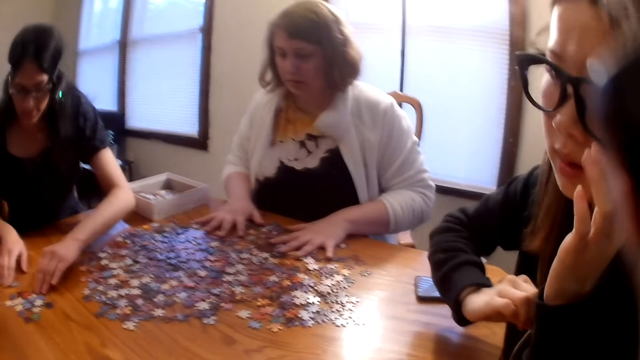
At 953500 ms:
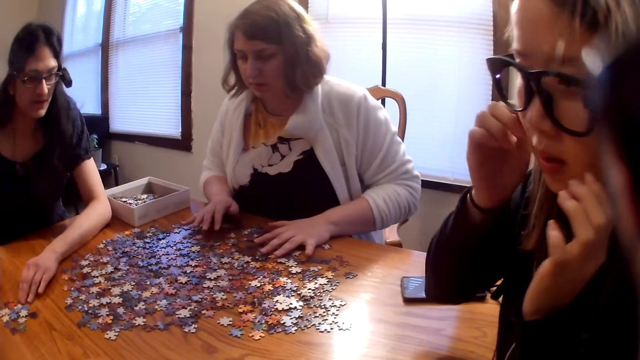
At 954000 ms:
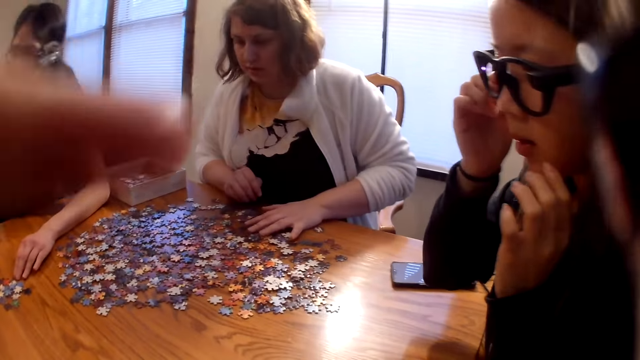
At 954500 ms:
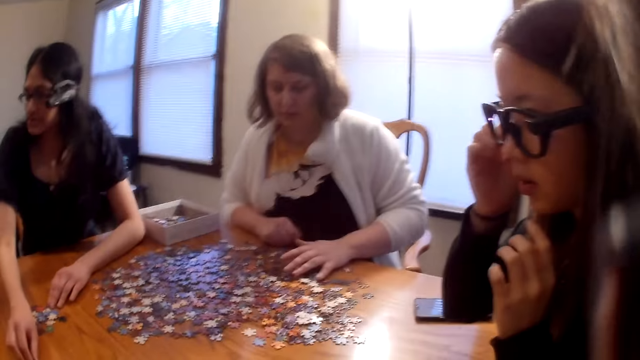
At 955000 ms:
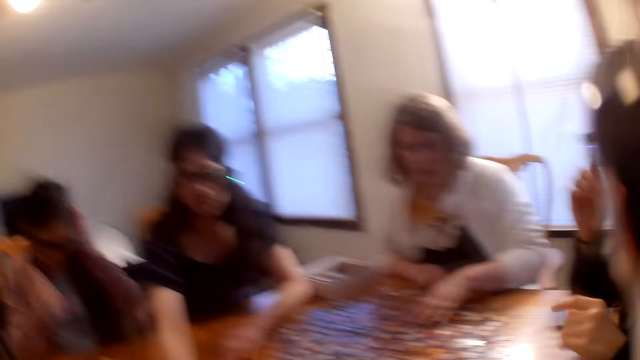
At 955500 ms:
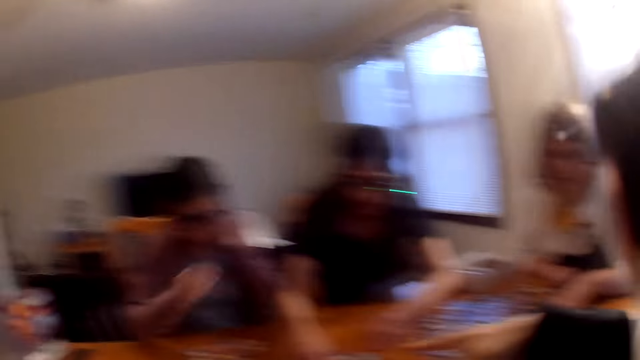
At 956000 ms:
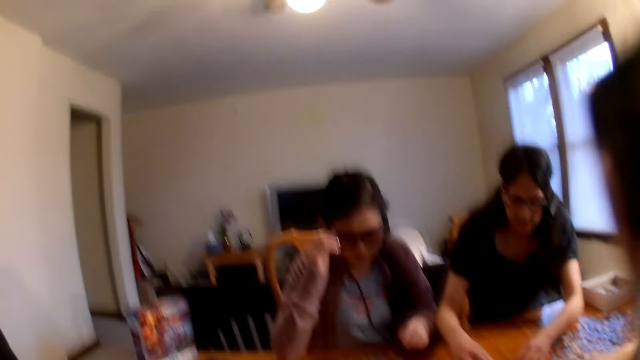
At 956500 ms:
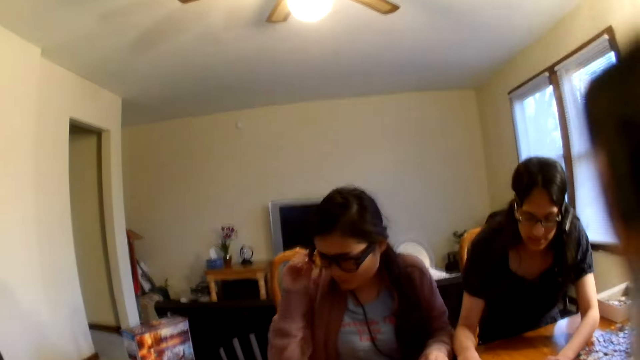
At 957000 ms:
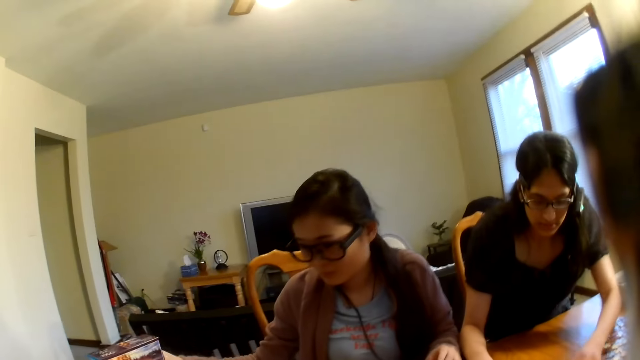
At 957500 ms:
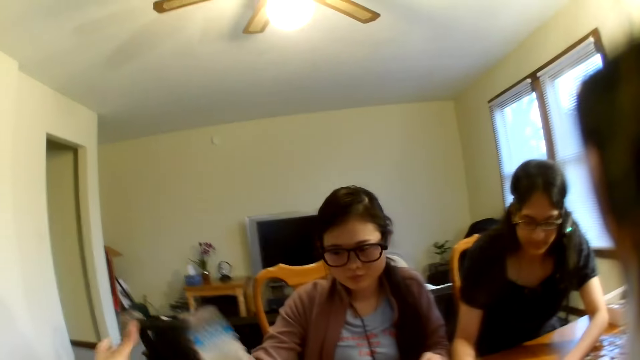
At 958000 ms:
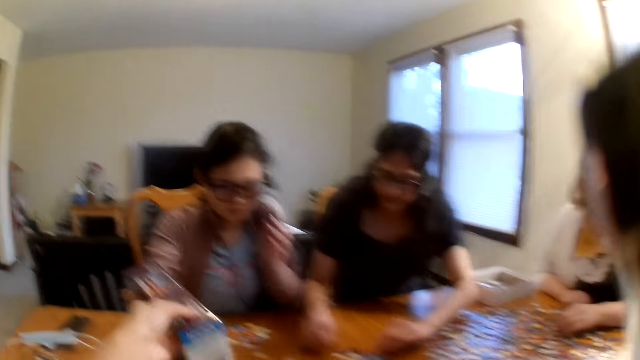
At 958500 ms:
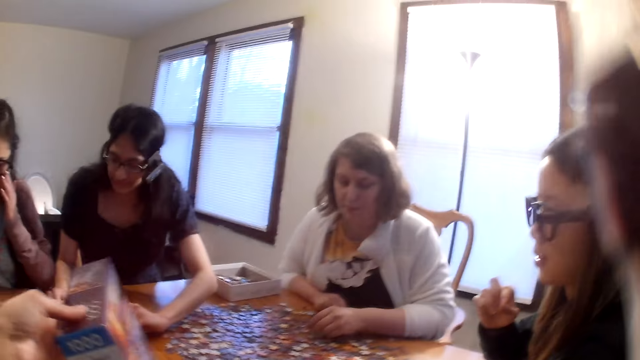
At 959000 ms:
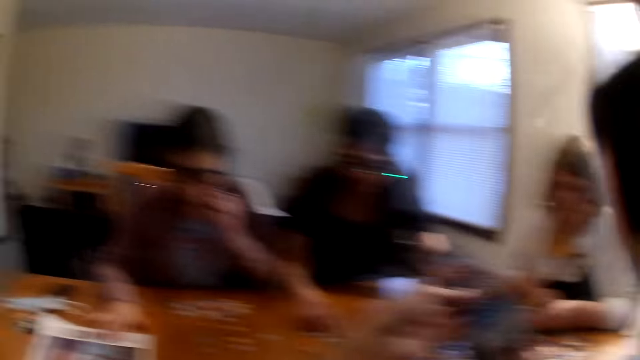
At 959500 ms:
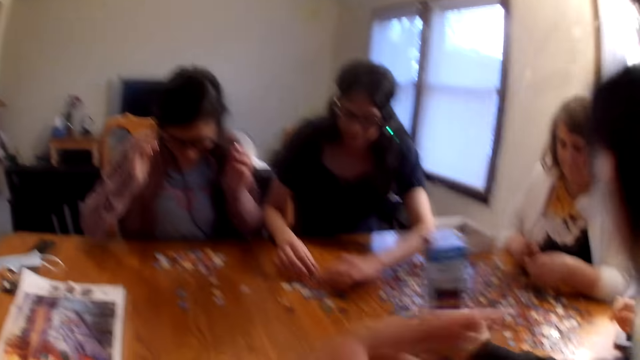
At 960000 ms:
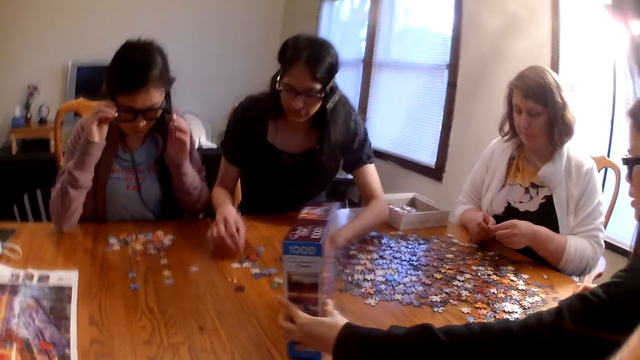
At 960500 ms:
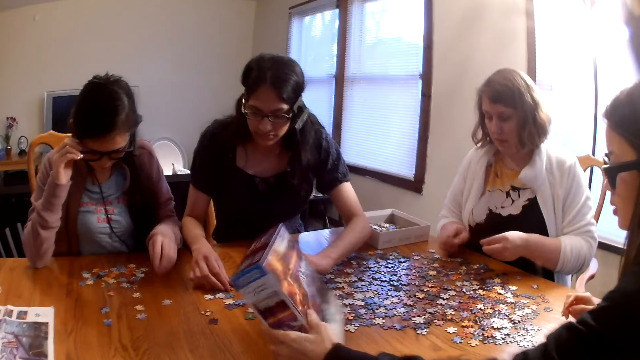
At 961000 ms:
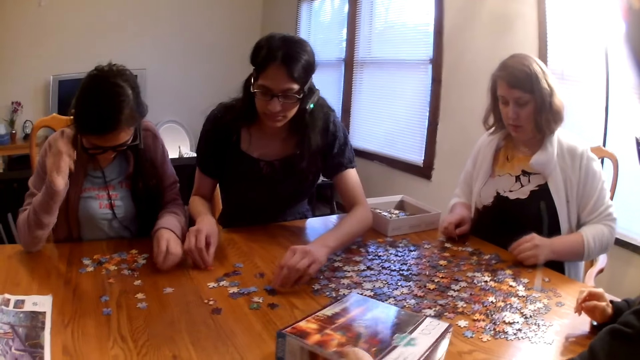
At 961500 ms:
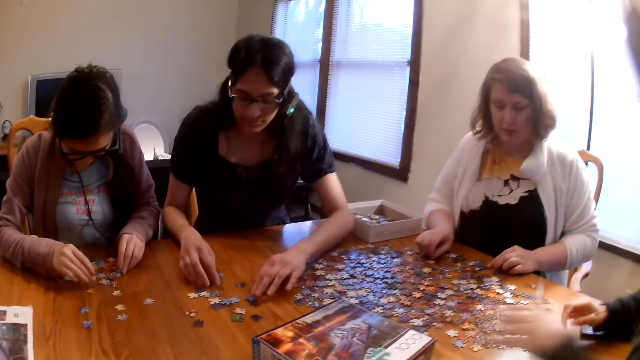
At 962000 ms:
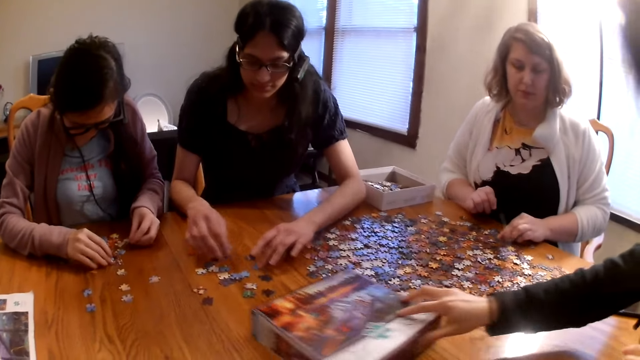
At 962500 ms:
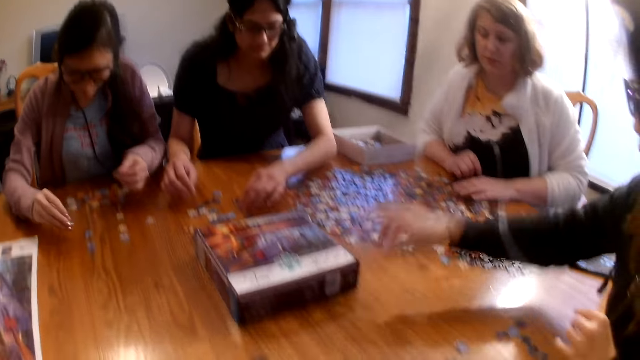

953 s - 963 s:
A woman gives the camera wearer the paper. Another woman places the box on the table.

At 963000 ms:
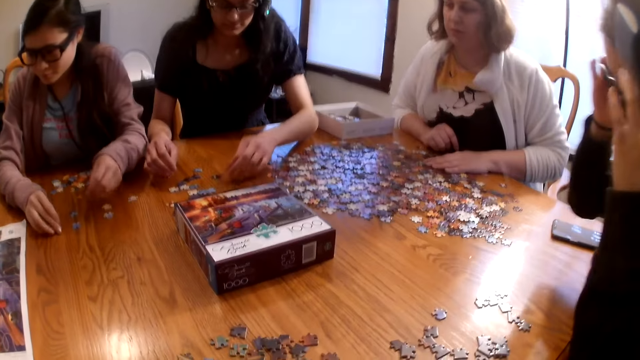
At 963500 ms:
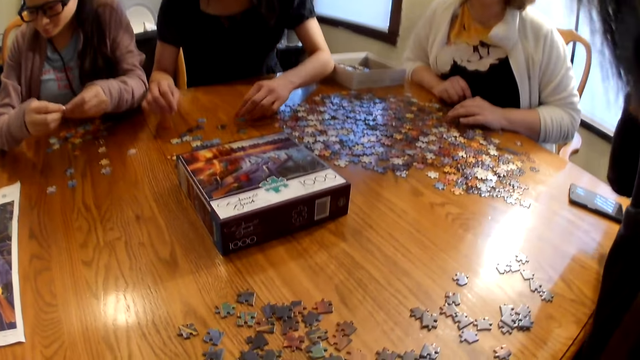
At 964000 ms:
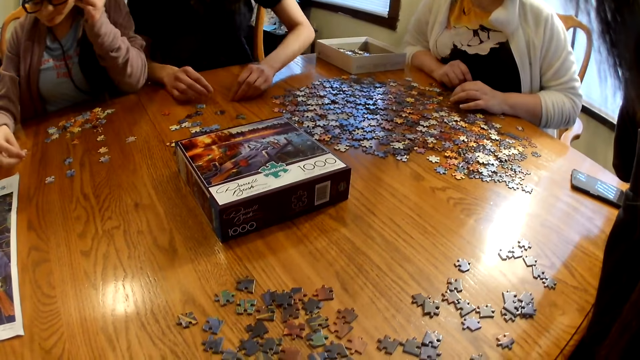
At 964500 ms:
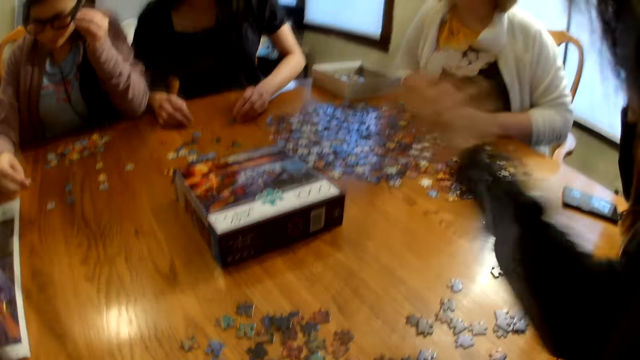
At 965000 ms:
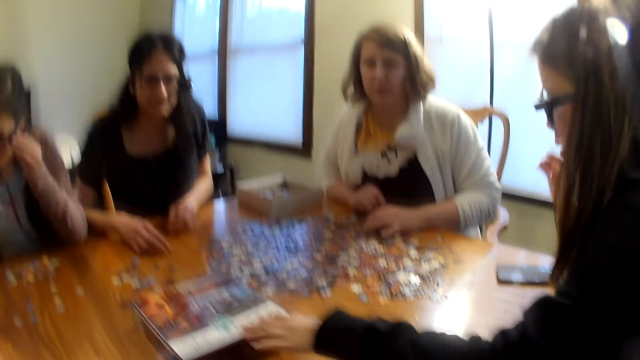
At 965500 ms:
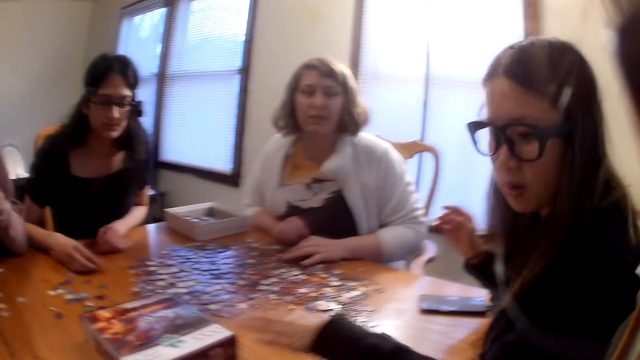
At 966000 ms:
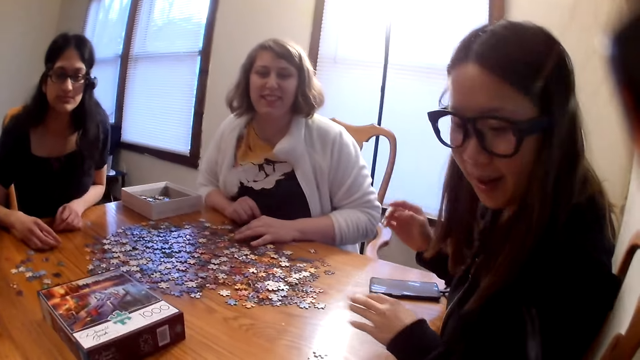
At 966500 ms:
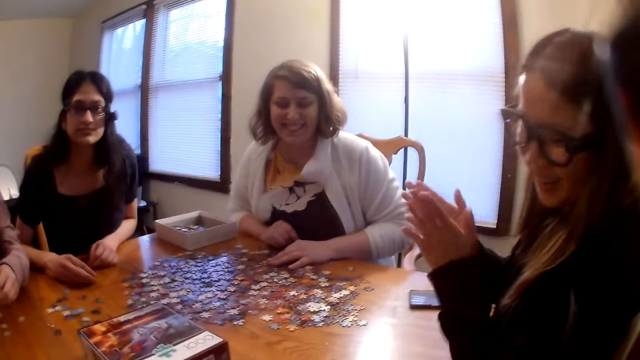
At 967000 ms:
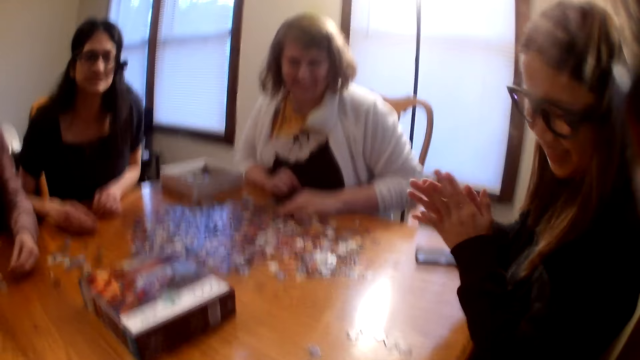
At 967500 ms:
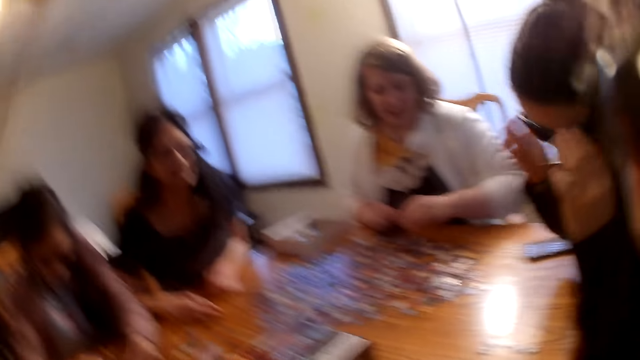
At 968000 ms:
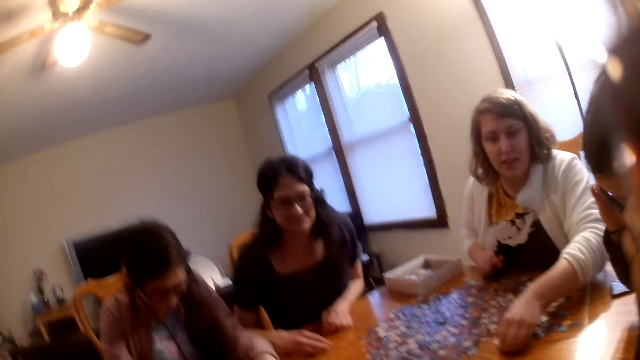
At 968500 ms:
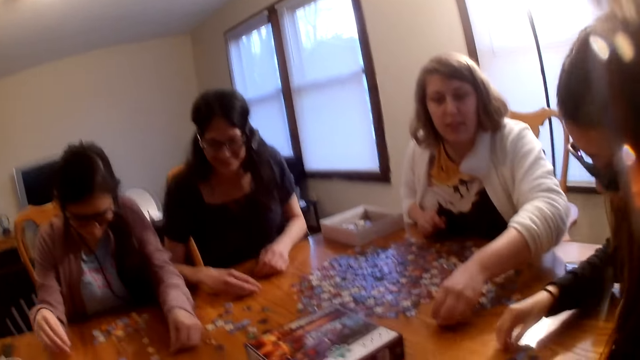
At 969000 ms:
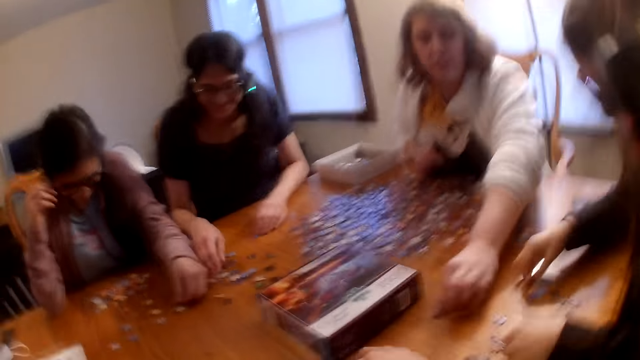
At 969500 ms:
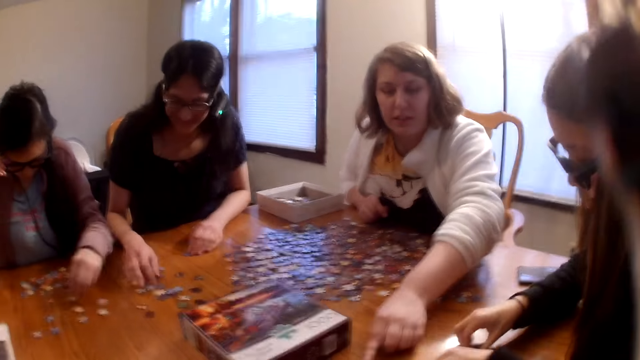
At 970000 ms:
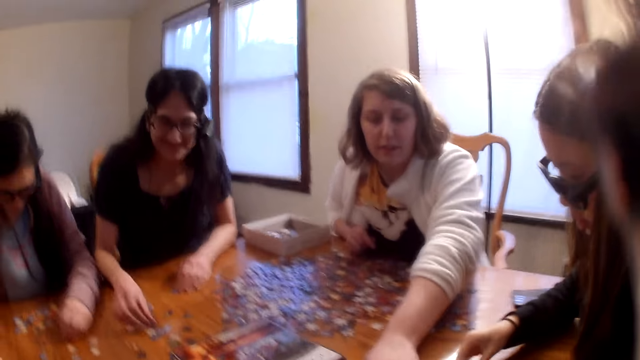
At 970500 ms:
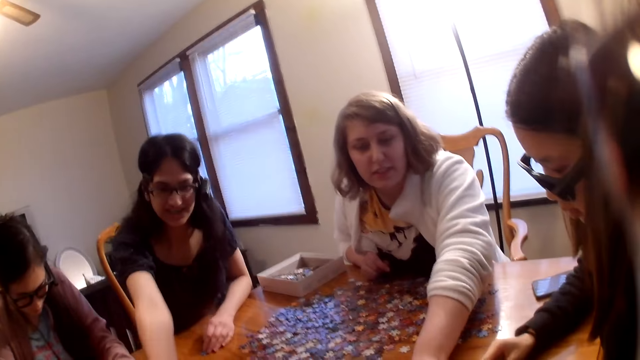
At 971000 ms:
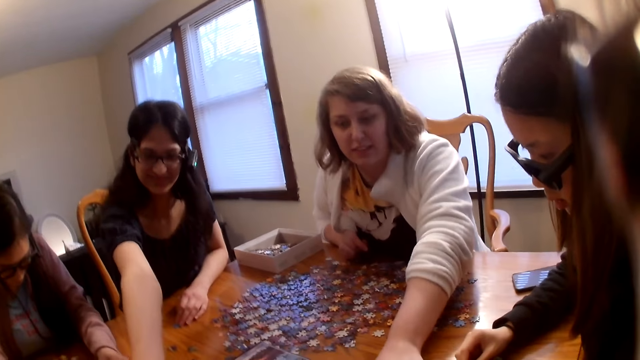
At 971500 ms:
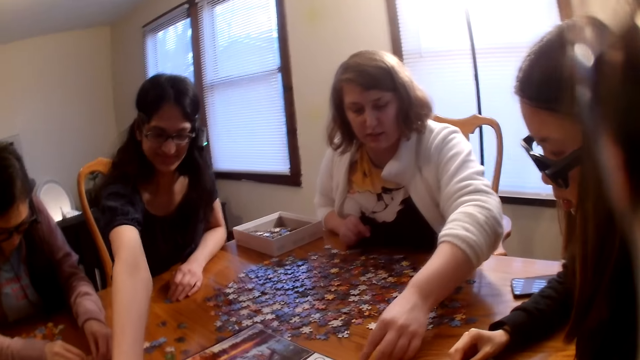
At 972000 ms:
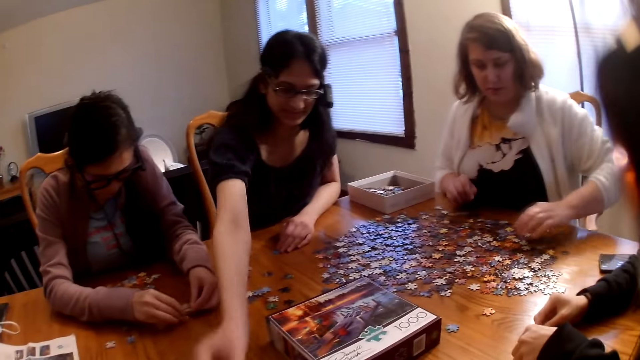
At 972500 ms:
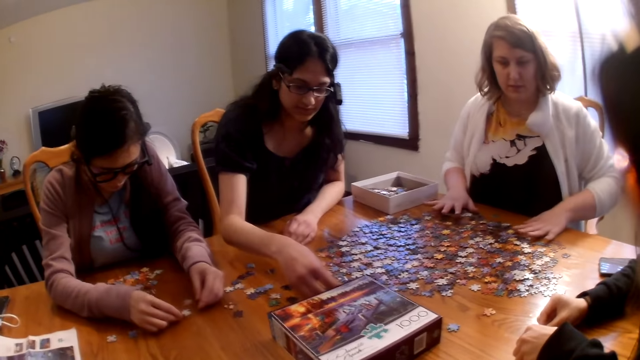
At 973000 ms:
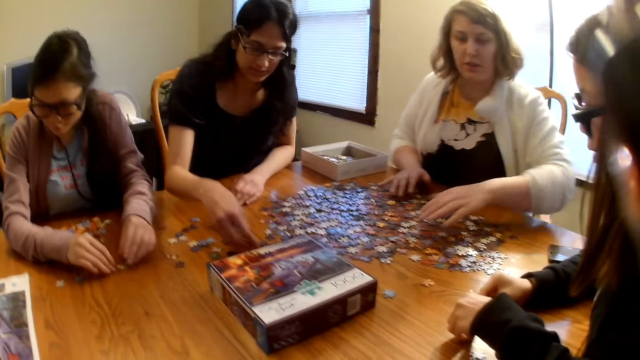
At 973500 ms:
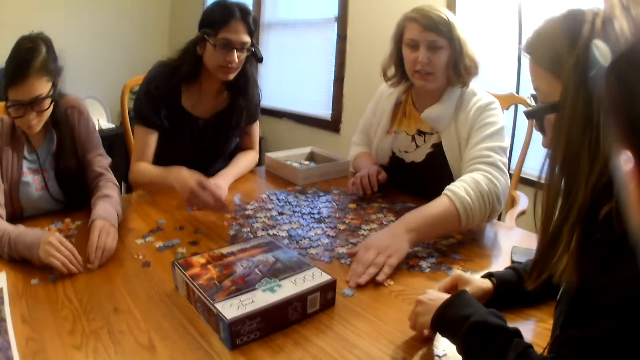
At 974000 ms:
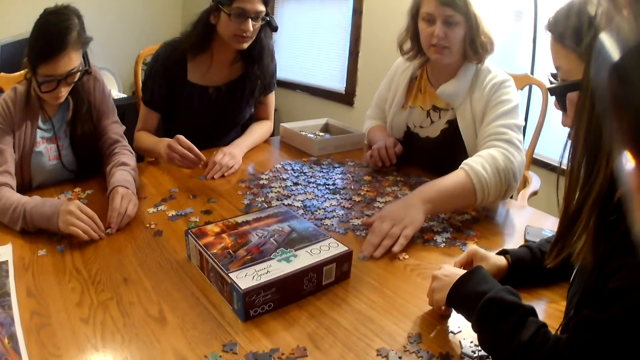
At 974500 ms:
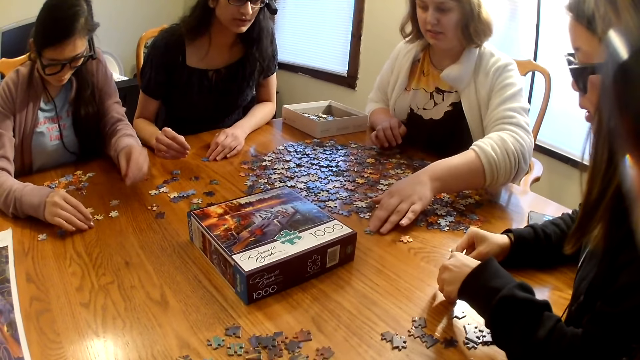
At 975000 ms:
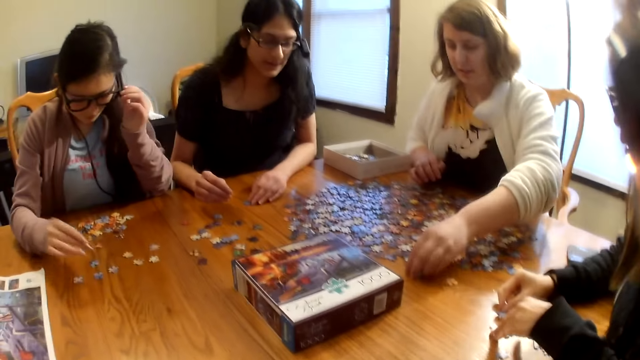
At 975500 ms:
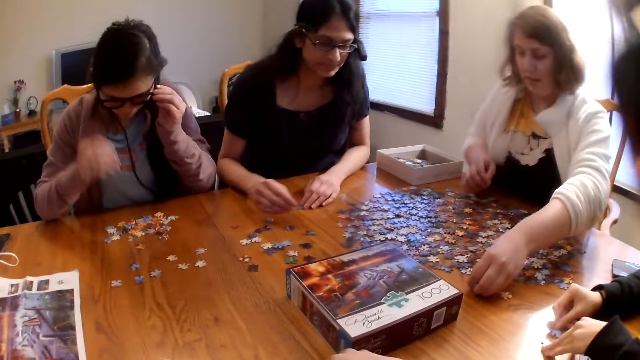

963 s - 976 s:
A woman looks at the pieces on the table. The camera wearer laughs. The woman claps her hands. Another woman moves a piece on the table. The camera wearer speaks.
